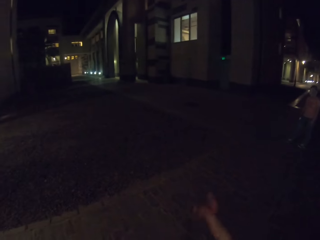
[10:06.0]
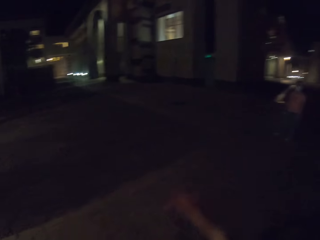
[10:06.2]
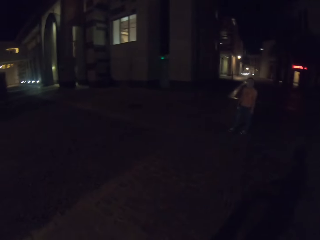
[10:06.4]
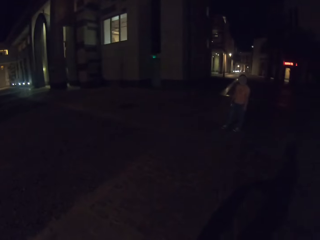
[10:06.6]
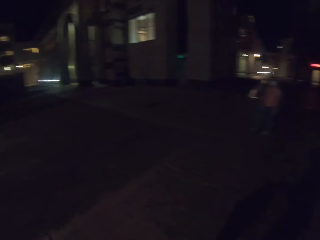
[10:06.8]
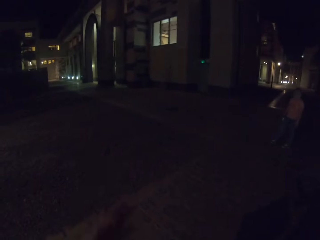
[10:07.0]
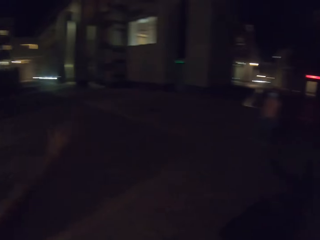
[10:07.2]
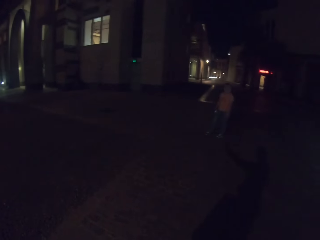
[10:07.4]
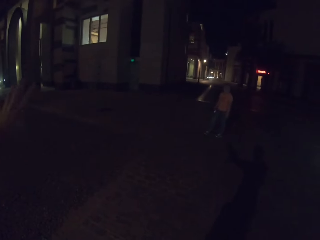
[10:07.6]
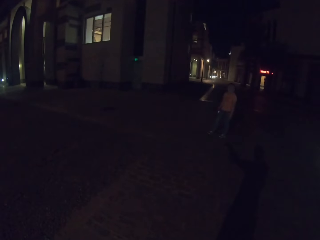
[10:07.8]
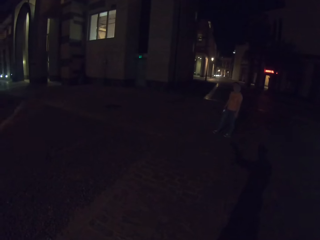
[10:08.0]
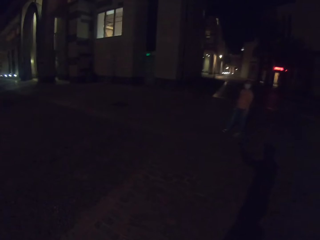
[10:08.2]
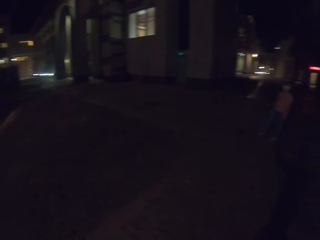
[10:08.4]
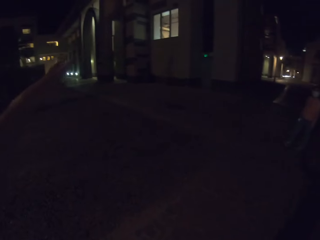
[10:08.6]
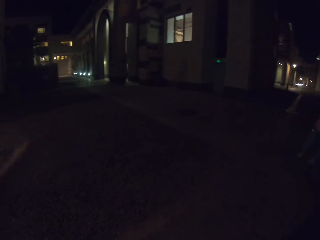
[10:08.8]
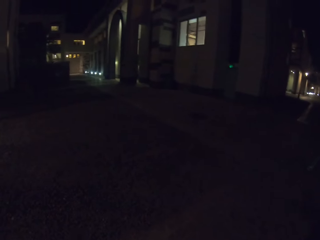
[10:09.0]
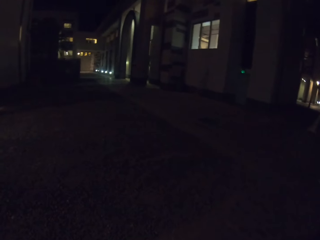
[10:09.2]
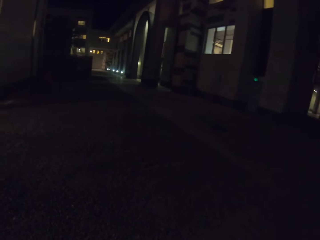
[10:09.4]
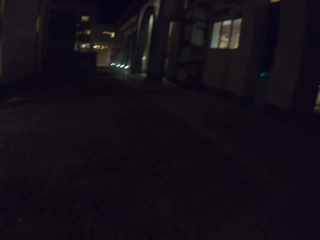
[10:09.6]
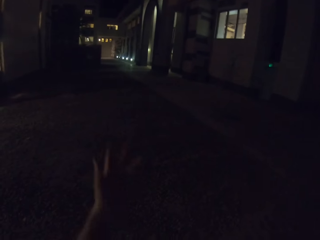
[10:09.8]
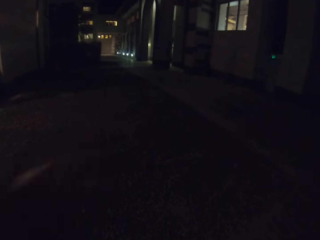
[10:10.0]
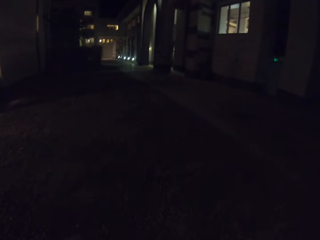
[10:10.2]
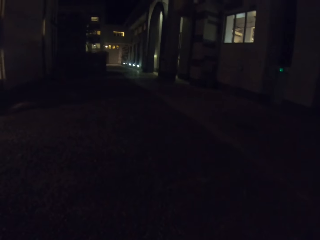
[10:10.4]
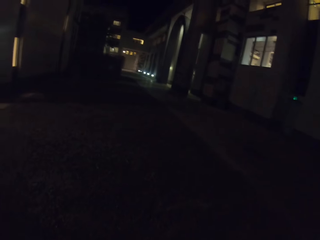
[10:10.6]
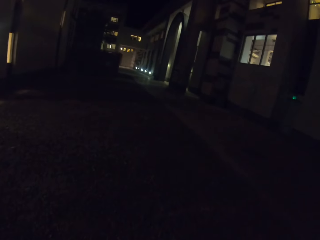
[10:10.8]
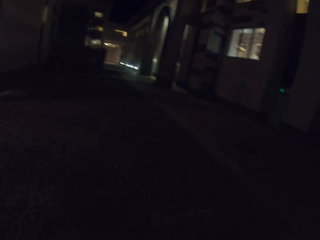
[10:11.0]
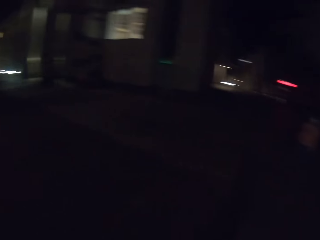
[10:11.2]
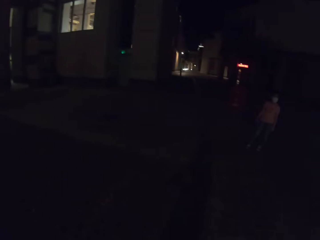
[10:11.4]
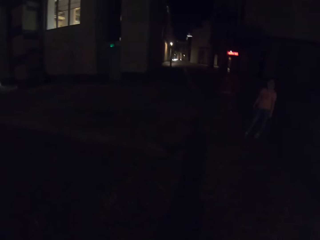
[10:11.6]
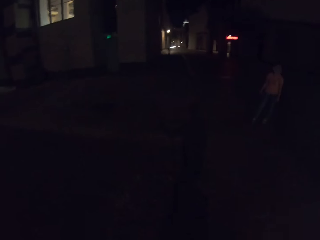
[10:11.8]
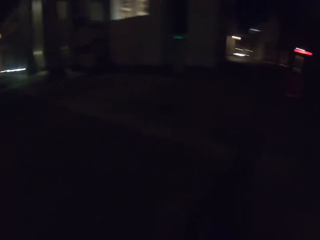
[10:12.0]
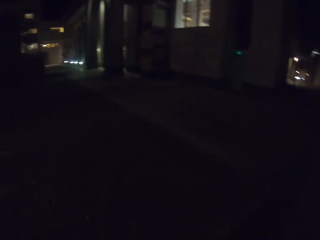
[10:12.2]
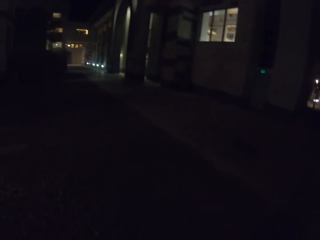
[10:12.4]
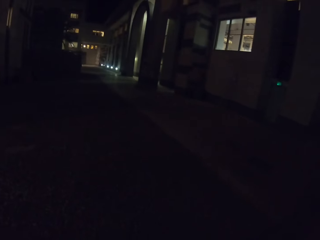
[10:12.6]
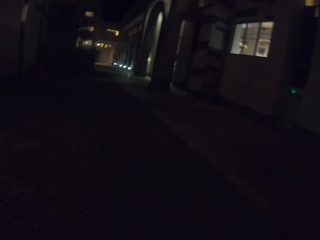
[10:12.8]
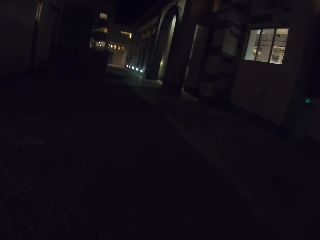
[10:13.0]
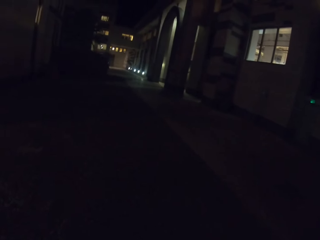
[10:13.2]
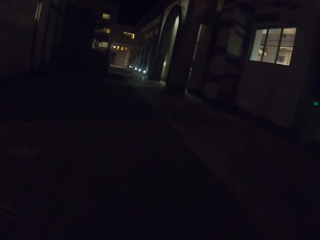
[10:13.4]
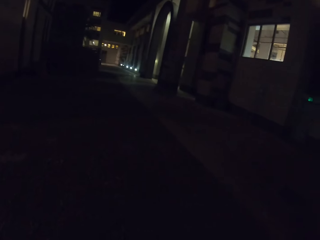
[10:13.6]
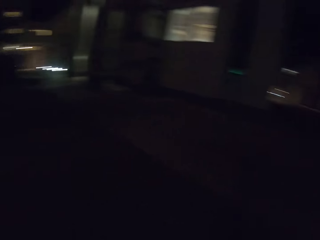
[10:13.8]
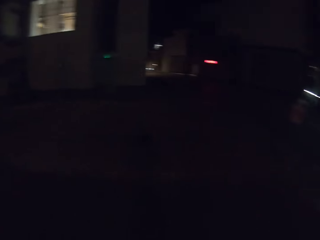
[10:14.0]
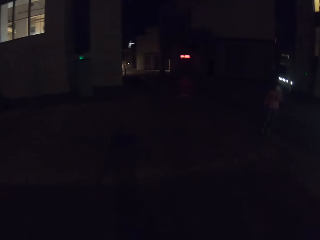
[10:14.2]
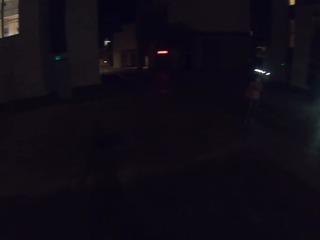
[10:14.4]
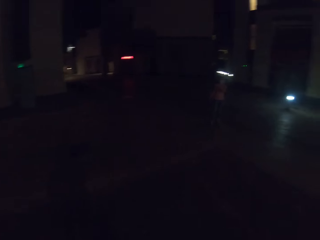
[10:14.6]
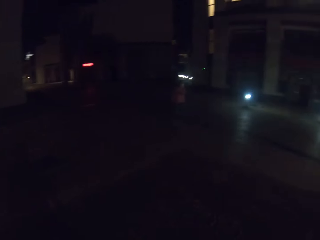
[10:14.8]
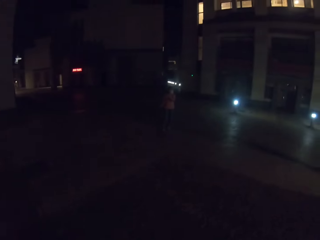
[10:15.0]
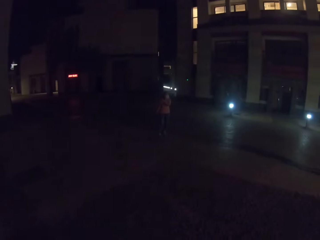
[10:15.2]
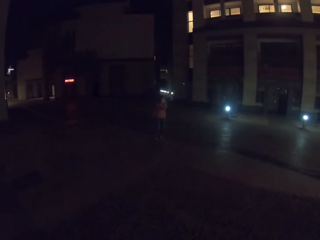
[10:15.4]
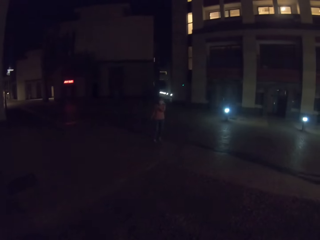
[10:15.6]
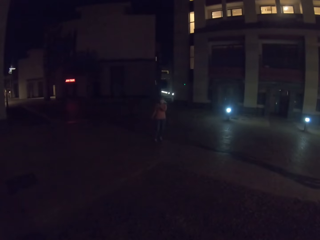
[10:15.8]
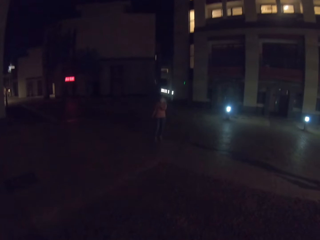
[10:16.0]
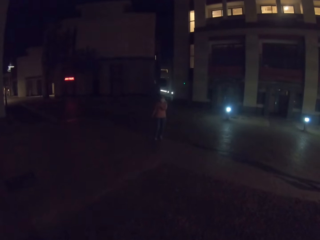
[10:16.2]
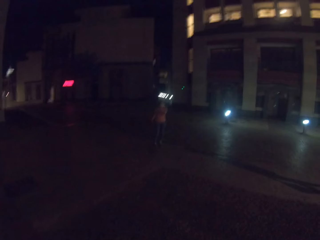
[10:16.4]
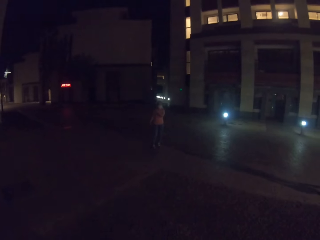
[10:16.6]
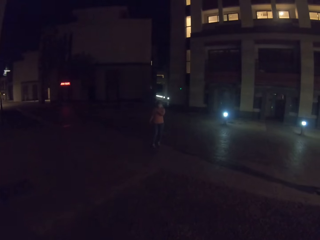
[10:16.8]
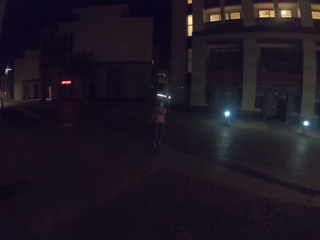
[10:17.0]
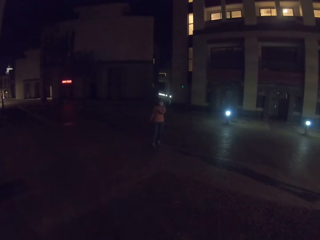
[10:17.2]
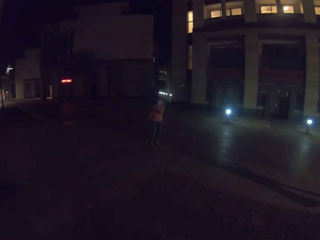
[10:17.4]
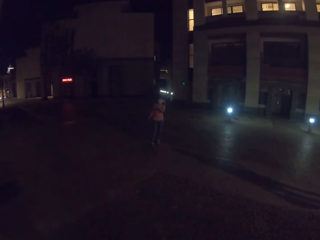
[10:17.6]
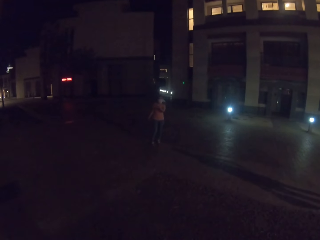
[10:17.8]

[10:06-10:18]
The camera wearer gestures with his hand. He walks on the road.

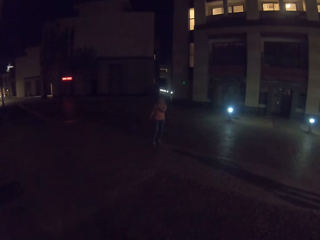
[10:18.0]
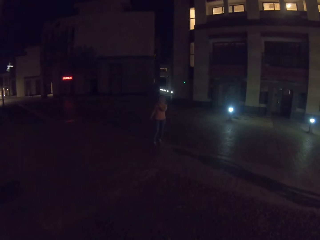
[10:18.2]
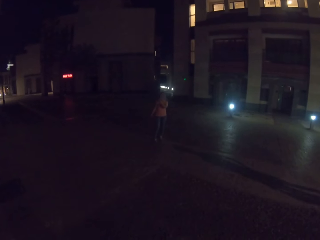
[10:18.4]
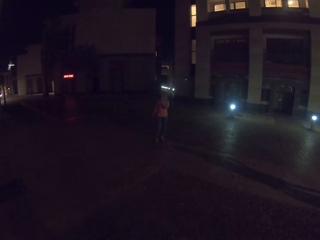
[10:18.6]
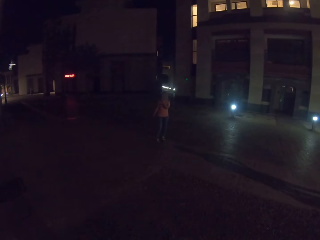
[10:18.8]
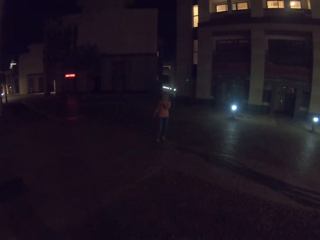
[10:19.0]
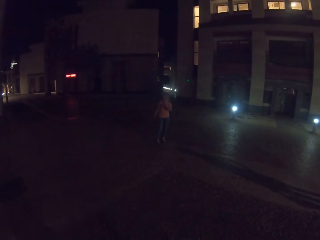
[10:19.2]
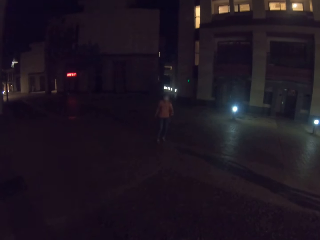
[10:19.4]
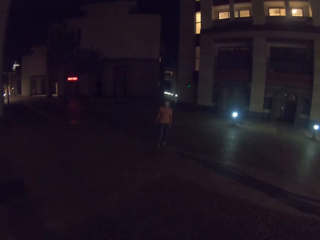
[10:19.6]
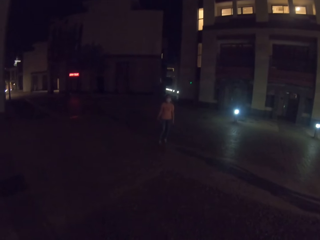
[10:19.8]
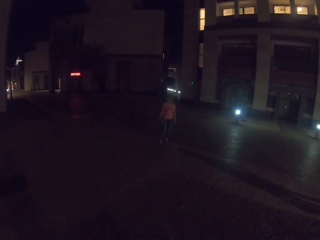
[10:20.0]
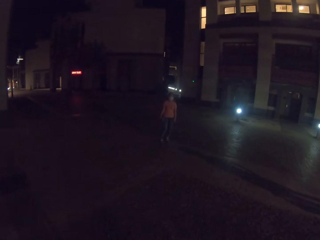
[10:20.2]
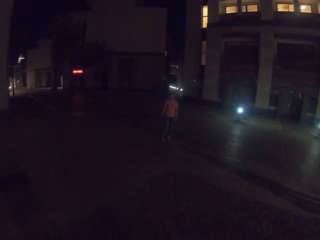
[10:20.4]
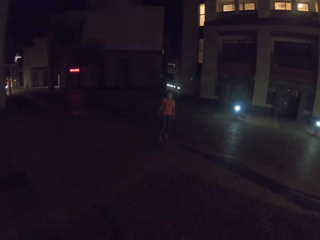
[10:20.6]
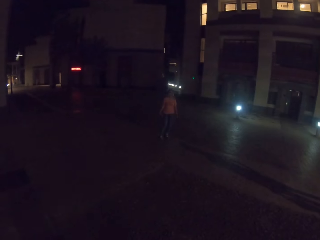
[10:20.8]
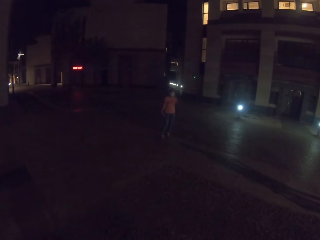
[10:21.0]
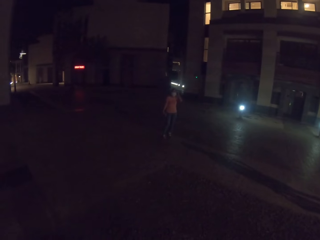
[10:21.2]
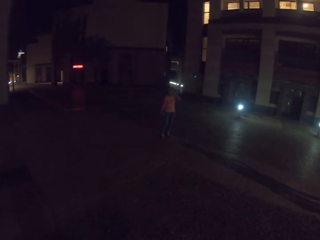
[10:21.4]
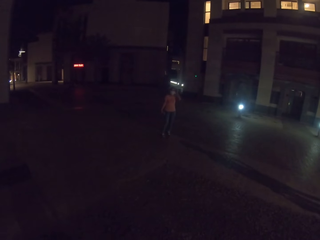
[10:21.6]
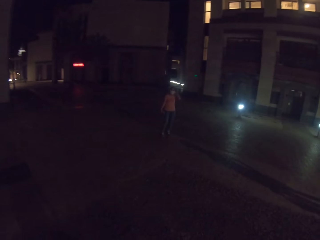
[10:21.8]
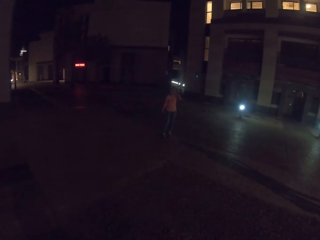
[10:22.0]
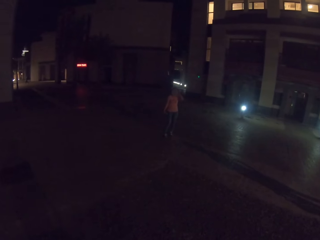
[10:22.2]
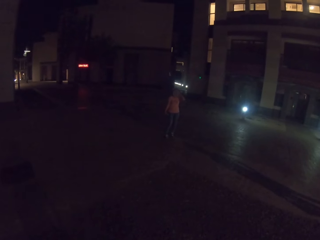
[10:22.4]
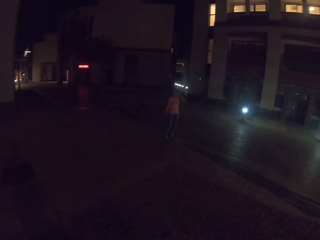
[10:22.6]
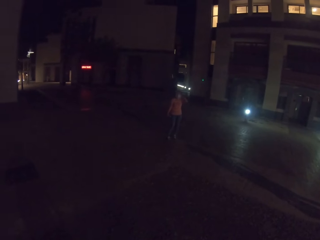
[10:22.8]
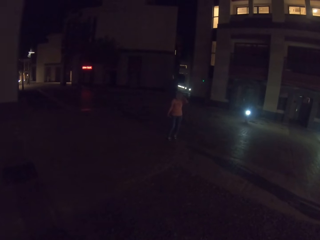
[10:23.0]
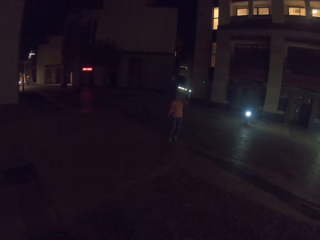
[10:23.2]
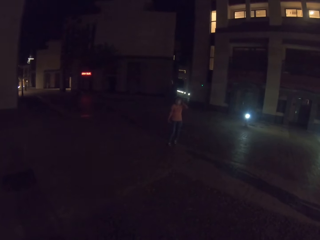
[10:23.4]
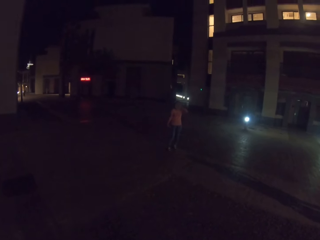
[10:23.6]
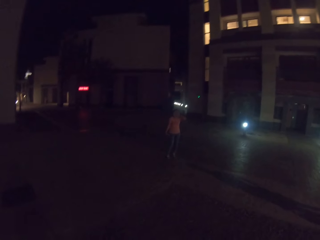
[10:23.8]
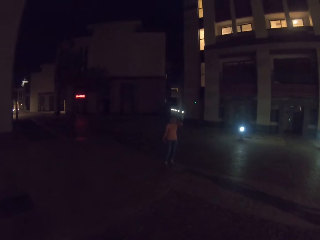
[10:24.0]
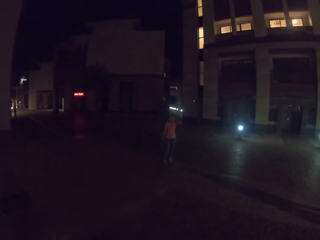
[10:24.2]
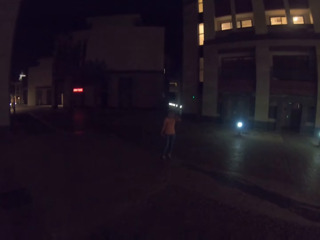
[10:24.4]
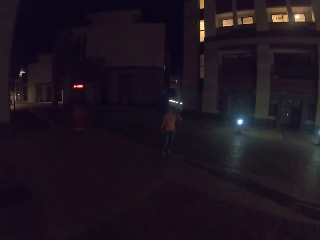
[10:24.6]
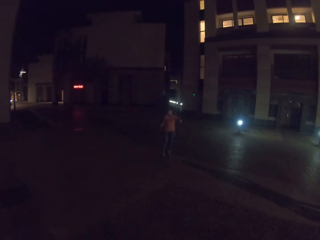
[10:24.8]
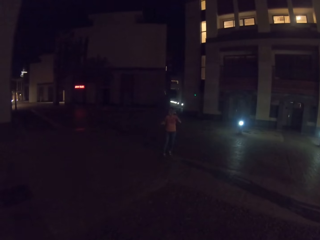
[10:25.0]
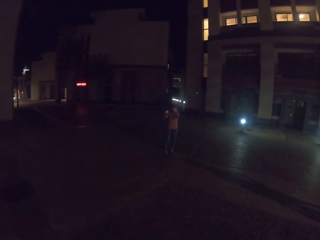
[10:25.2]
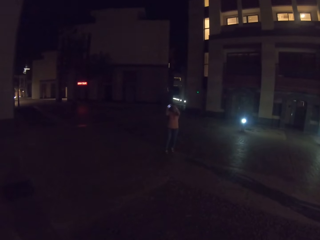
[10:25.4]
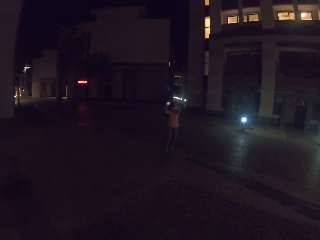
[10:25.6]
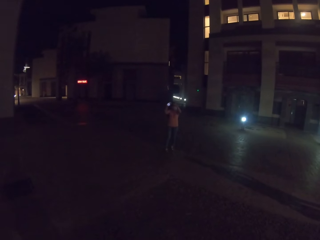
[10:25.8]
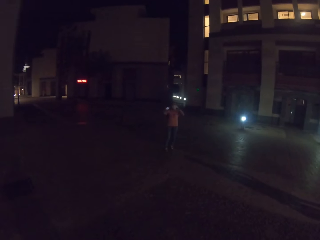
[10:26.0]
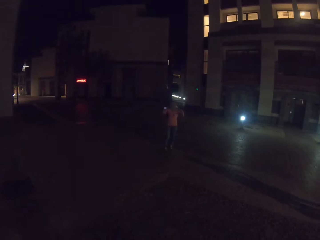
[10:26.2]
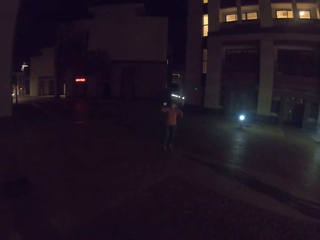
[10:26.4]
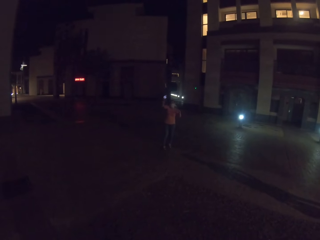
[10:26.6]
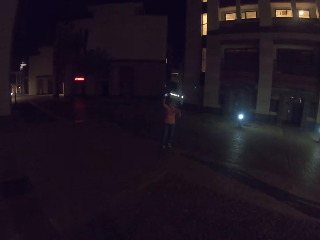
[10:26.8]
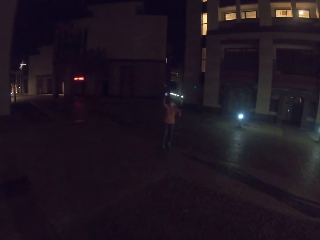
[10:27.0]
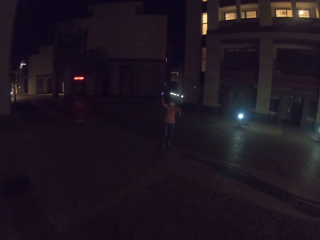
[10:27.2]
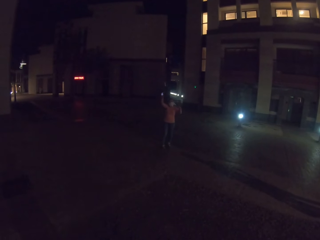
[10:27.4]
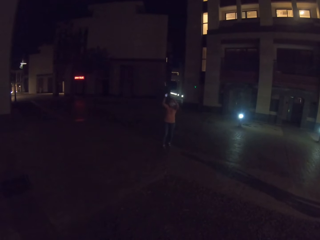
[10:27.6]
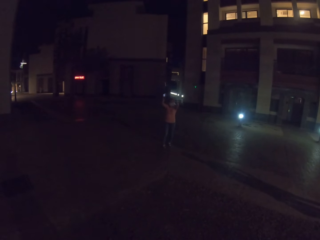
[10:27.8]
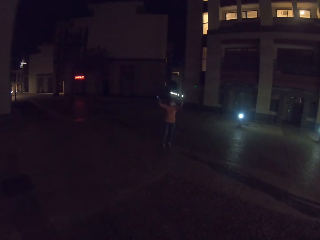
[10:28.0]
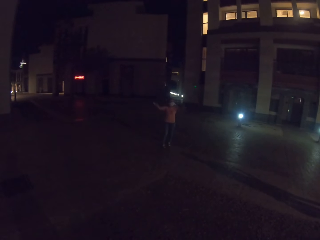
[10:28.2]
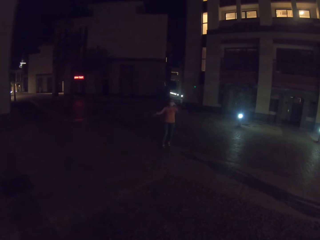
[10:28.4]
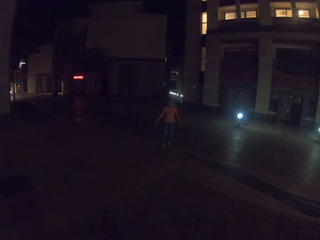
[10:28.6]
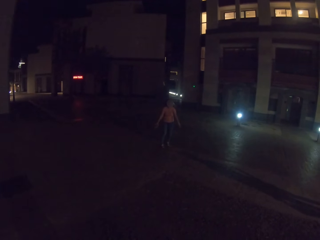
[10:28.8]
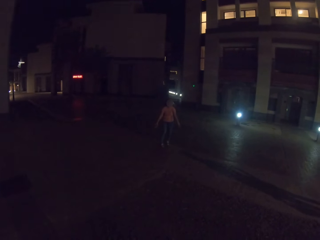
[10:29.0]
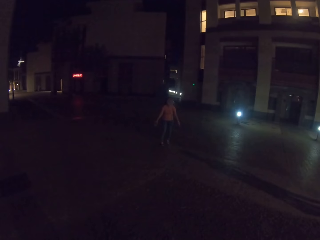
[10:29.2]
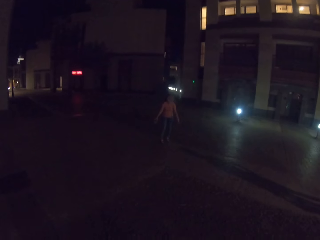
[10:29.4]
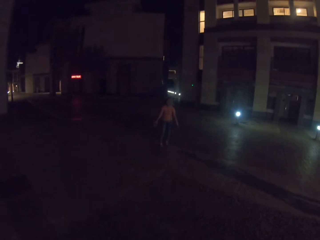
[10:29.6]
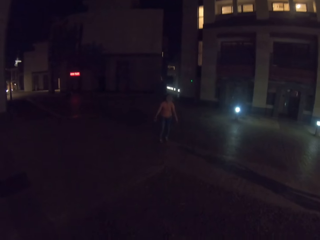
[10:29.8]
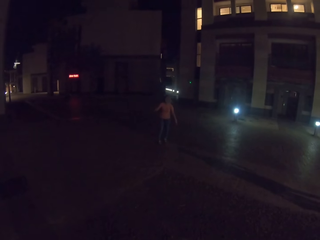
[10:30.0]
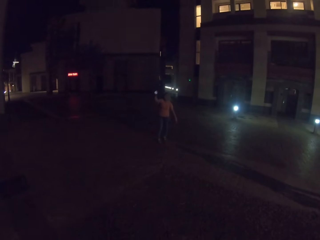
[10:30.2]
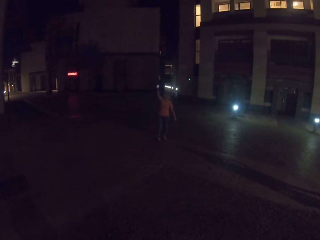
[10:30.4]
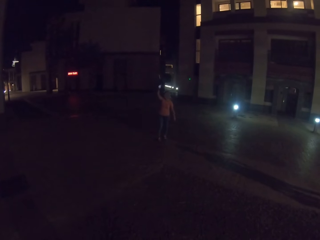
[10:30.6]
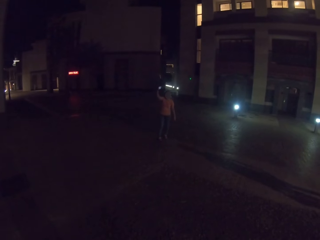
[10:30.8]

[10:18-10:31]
A woman lifts her hand. She gestures with her hand.
